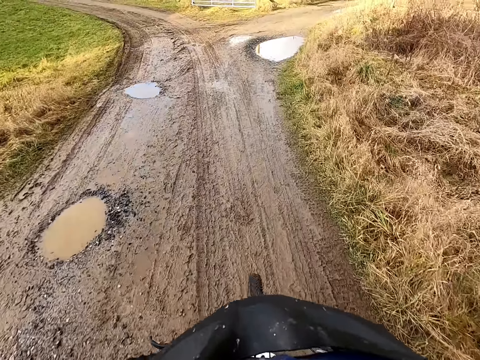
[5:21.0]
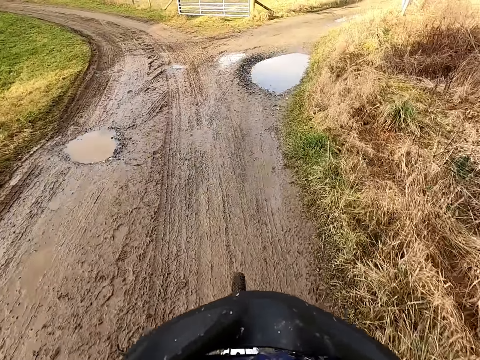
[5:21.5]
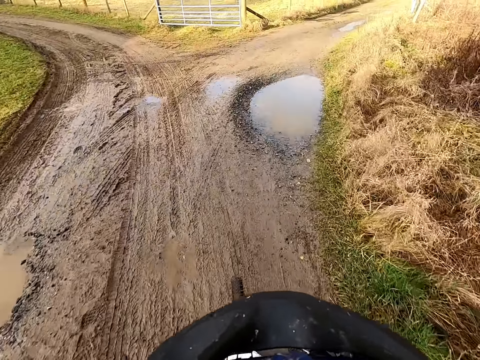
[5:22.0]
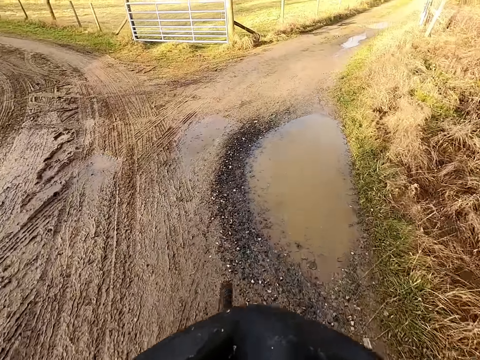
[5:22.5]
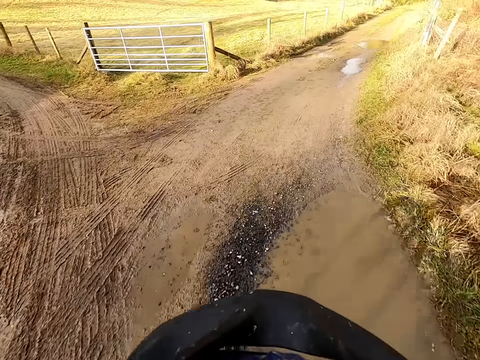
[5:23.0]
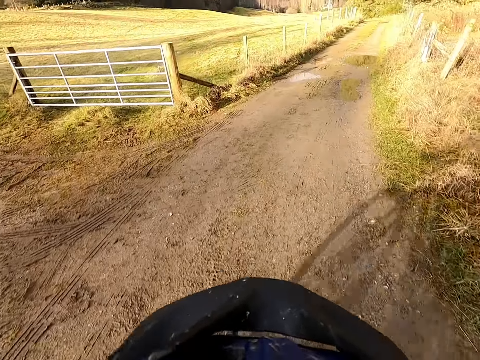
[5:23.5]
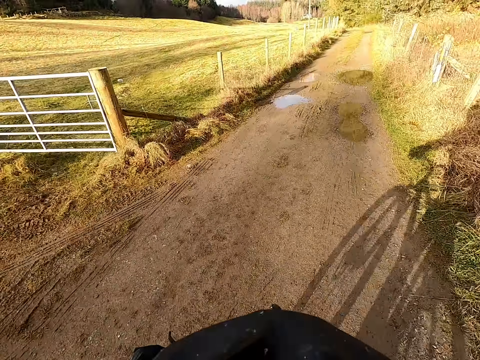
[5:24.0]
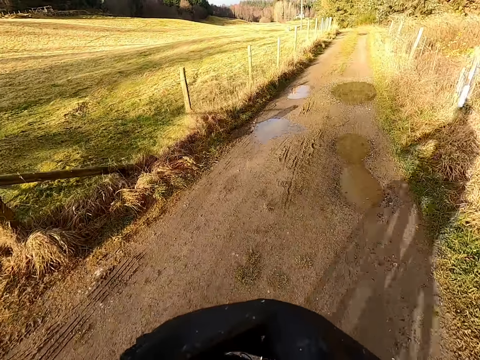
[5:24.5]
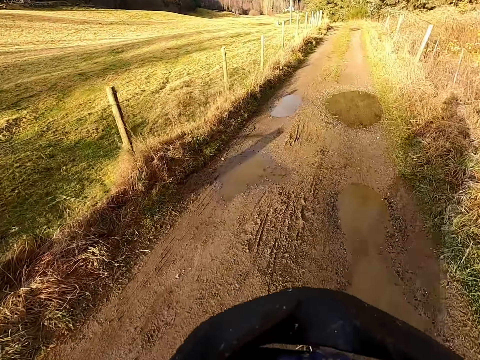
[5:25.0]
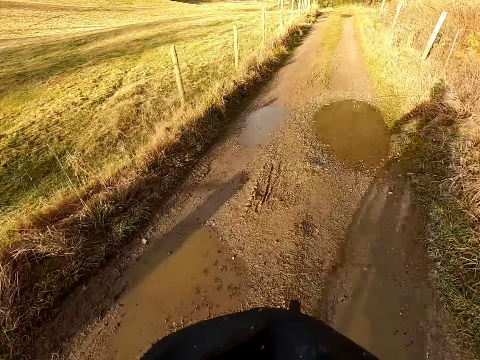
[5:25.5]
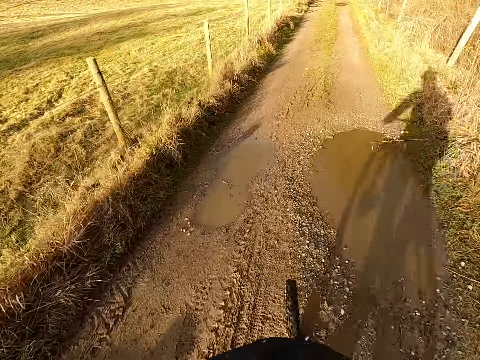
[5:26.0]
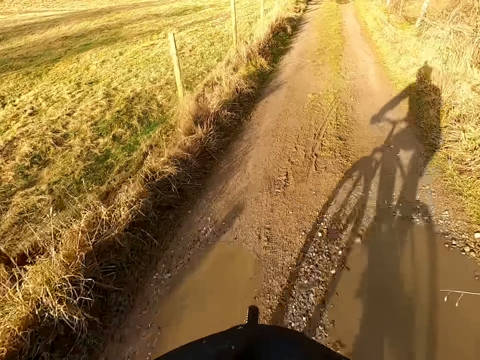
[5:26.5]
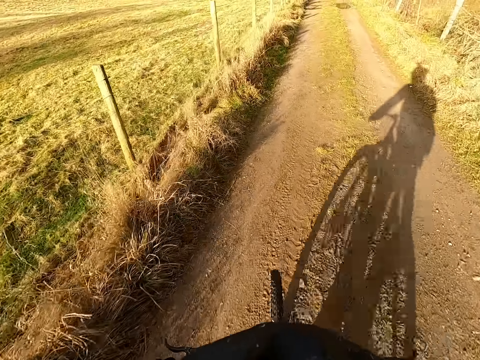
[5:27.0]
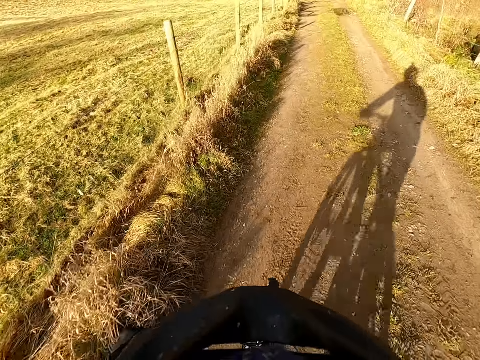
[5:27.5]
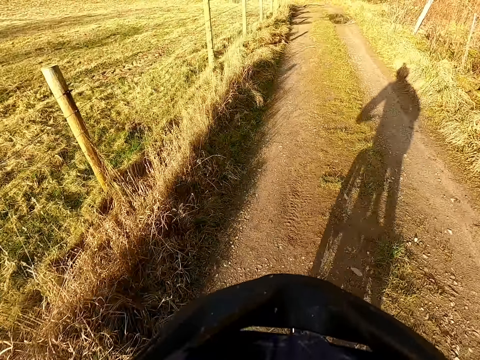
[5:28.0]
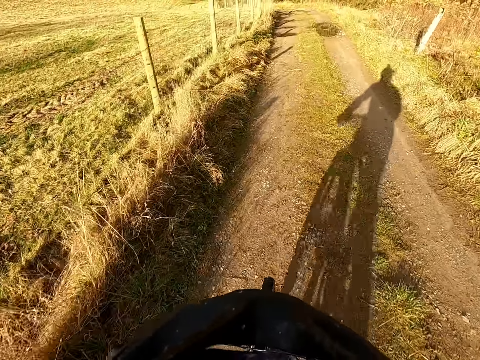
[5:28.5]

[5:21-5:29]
The camera wearer turns to the right again.

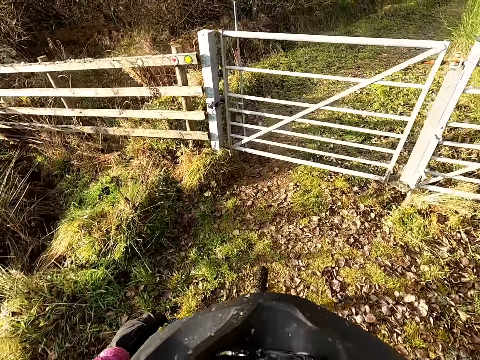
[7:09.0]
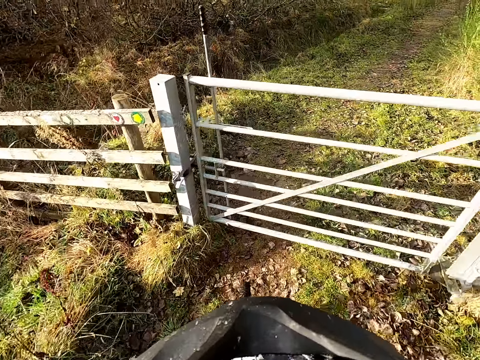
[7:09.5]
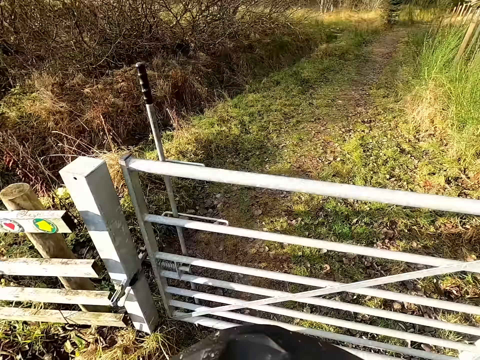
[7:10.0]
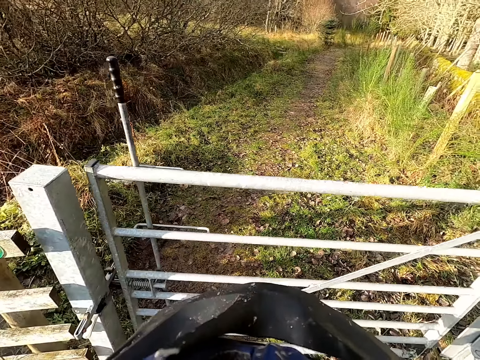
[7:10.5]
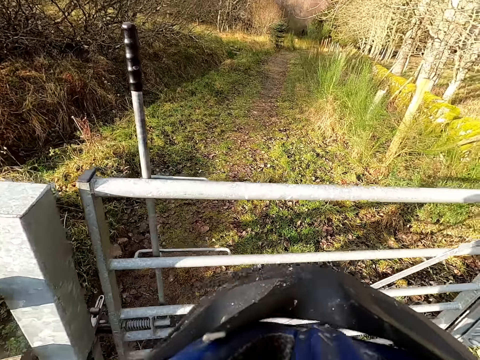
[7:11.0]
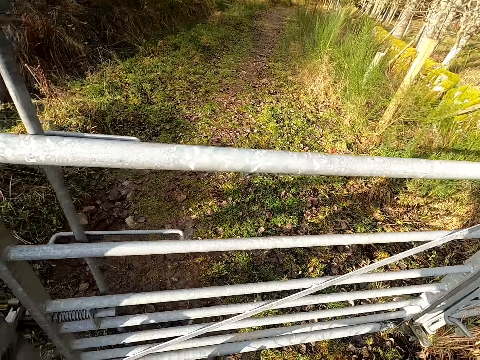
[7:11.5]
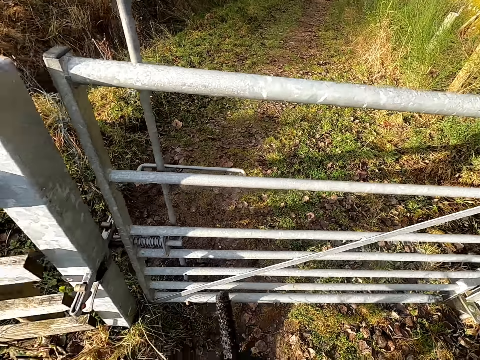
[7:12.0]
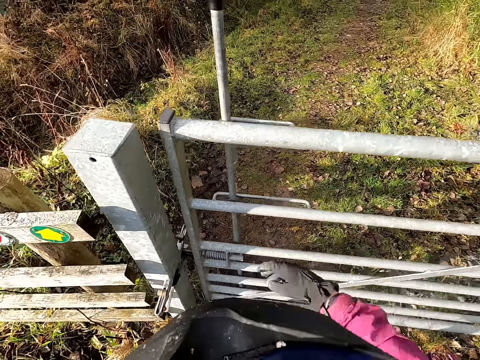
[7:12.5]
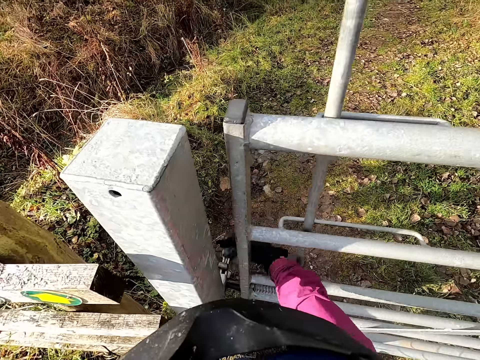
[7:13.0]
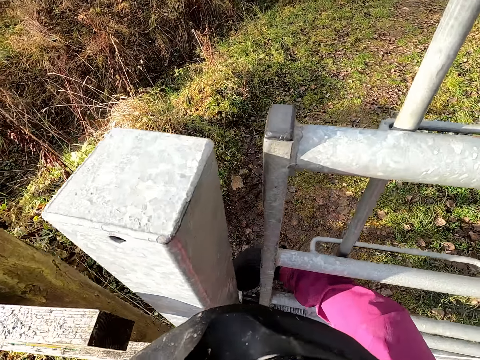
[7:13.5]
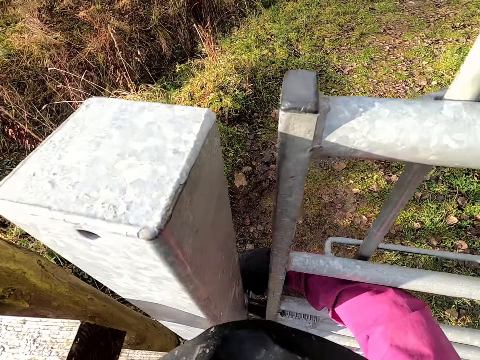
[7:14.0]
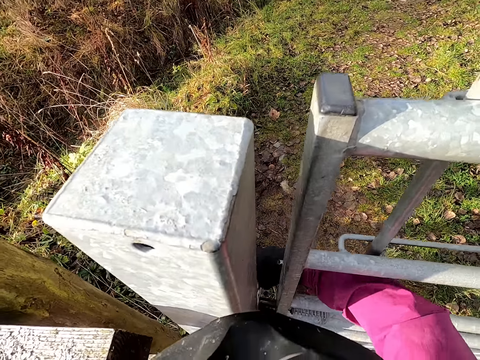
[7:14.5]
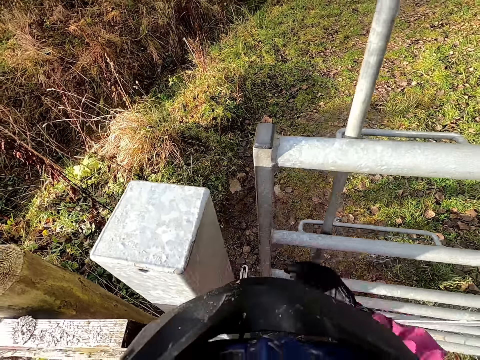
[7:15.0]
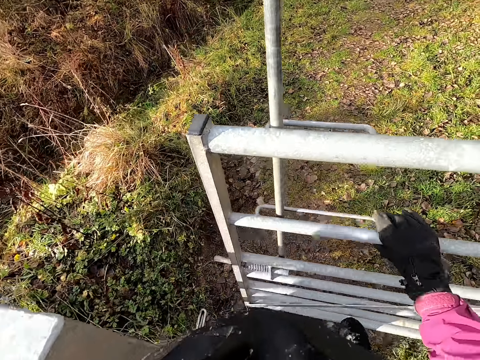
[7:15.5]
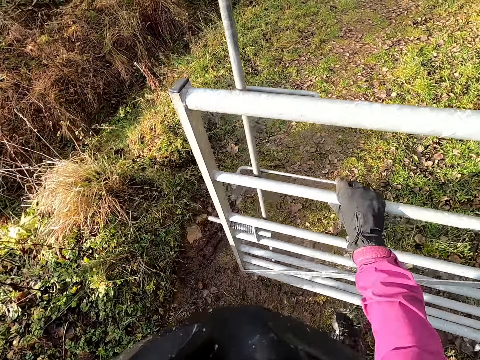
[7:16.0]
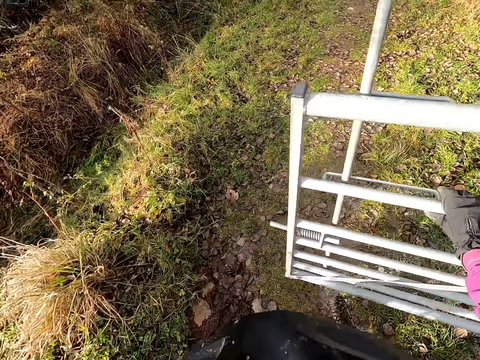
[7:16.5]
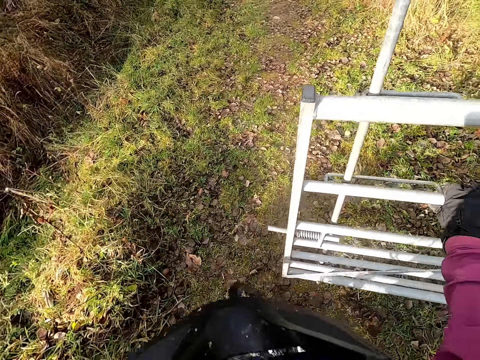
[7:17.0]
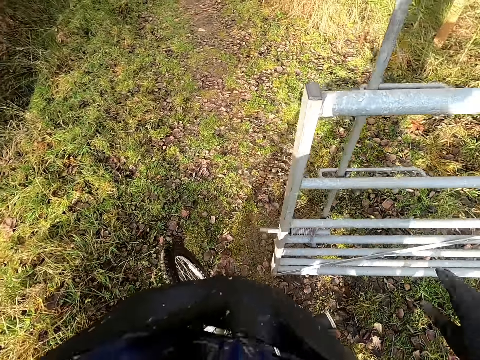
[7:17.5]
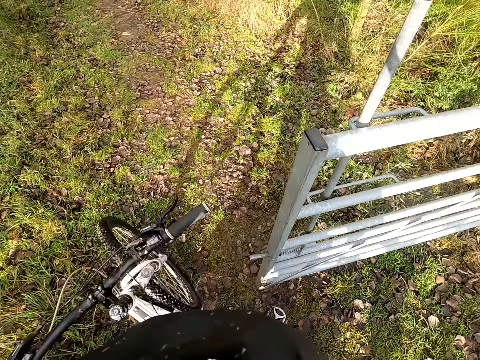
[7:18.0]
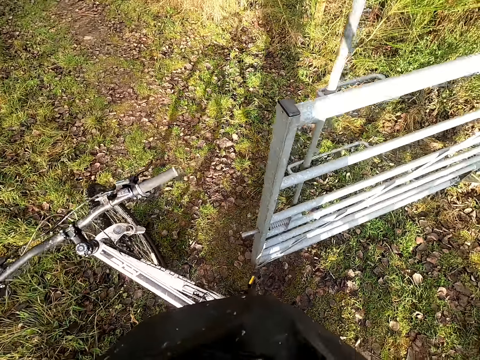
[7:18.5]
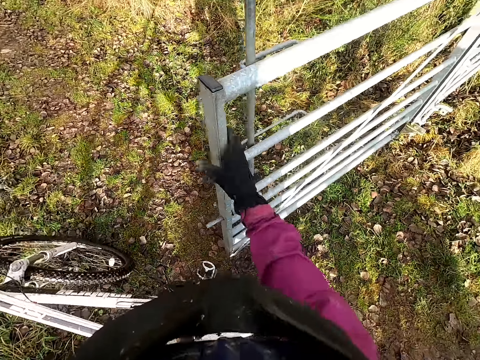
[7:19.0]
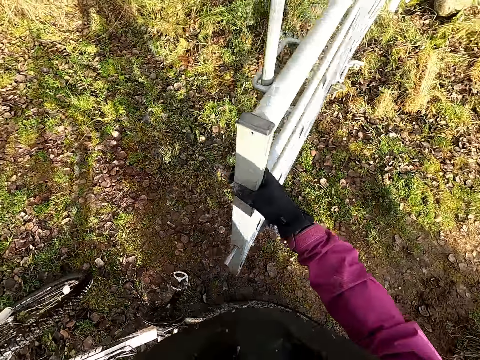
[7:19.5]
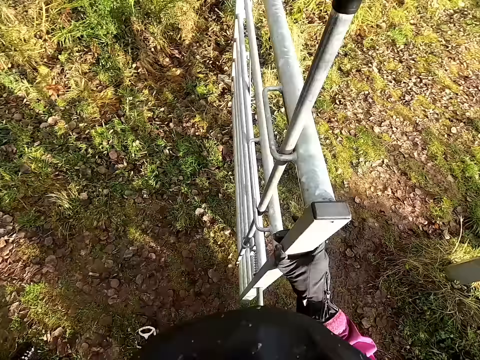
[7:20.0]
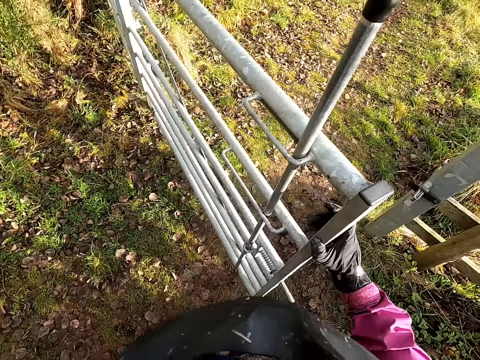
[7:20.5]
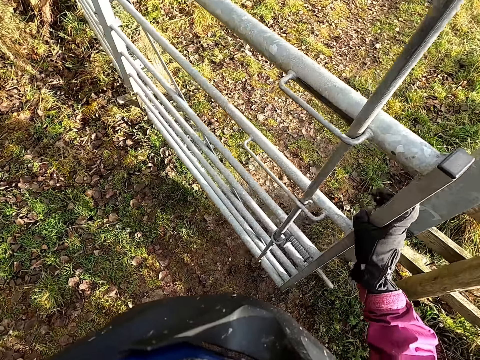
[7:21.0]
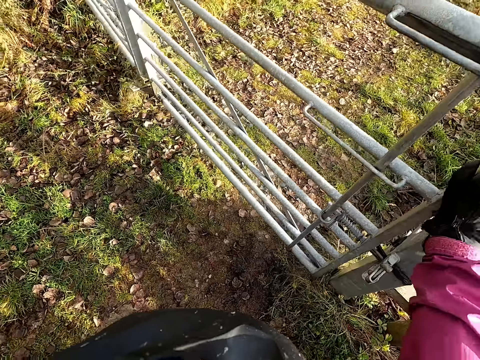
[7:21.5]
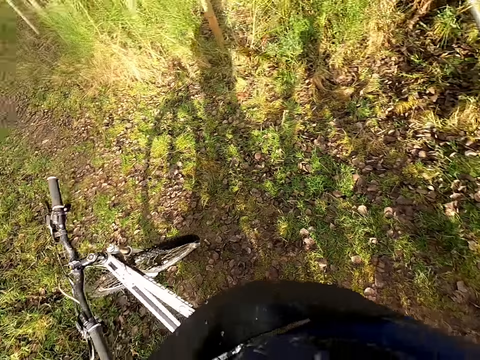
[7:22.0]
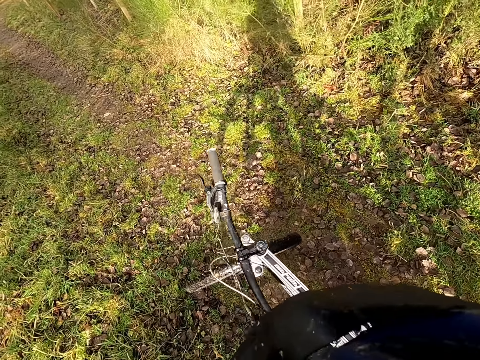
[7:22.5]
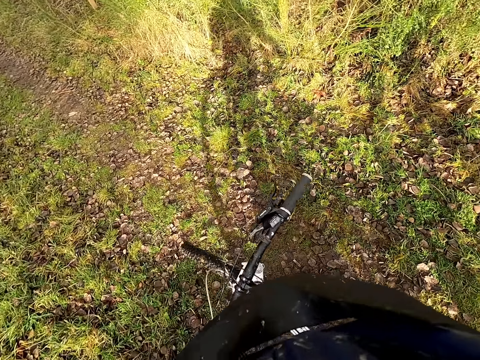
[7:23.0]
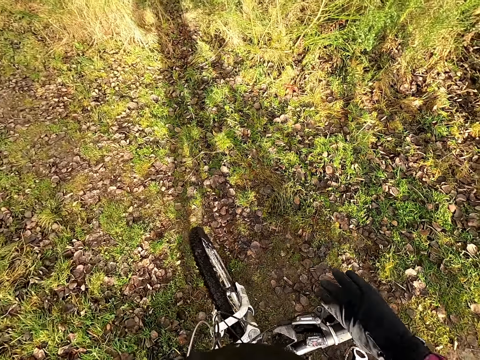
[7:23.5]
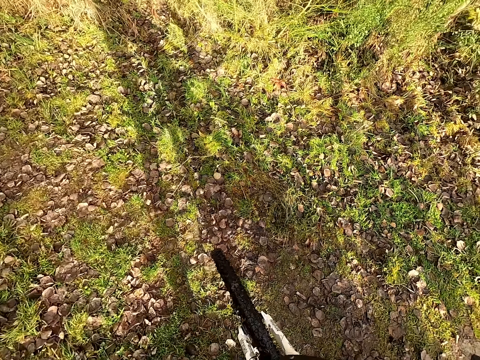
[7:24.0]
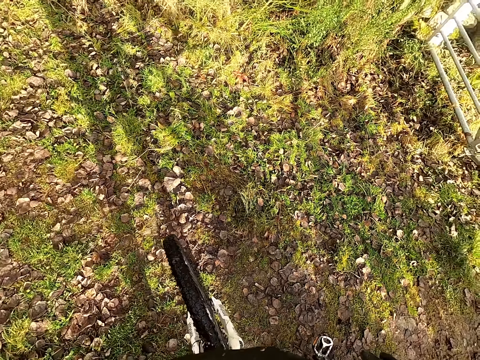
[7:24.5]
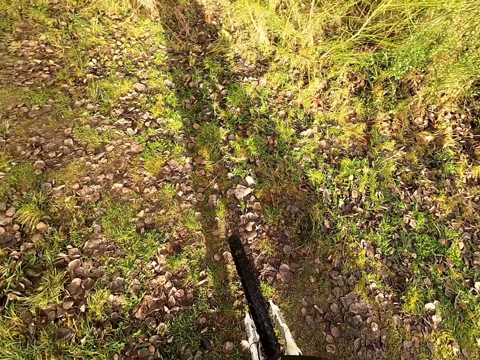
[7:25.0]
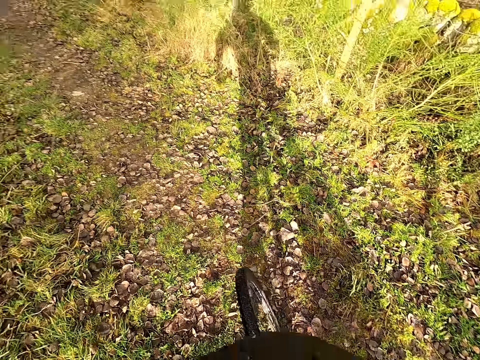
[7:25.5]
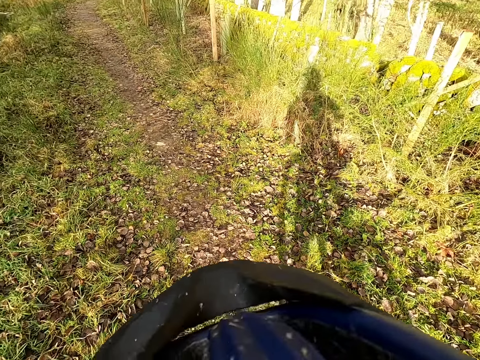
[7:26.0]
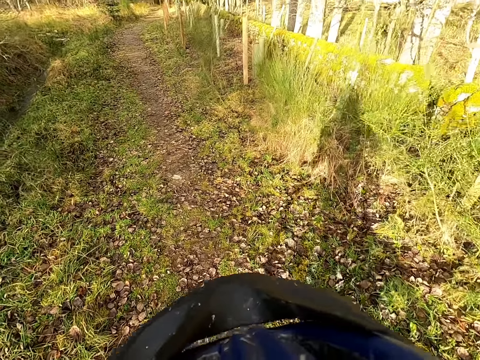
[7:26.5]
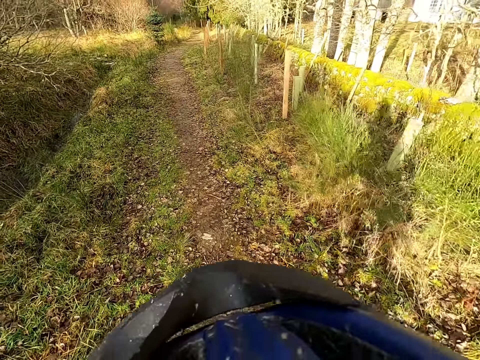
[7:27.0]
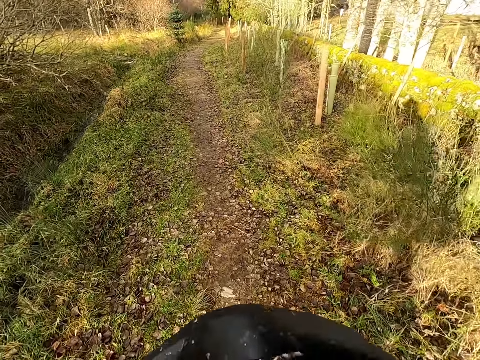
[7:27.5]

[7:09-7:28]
The camera wearer stops at a gate. He opens the small gate with his right hand. He walks out of the gate. He closes the small gate with his right hand. He rides the bicycle on the walkway with both hands.
